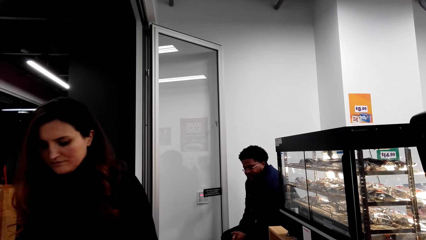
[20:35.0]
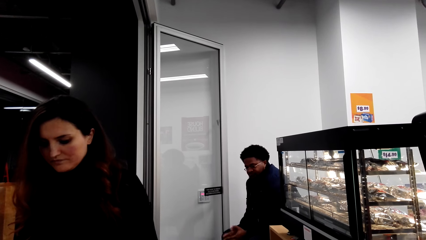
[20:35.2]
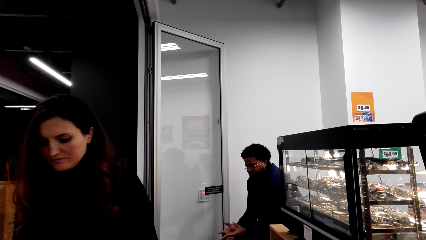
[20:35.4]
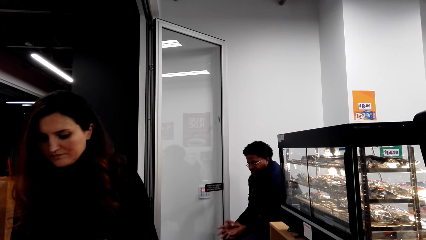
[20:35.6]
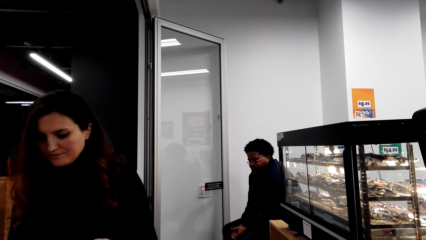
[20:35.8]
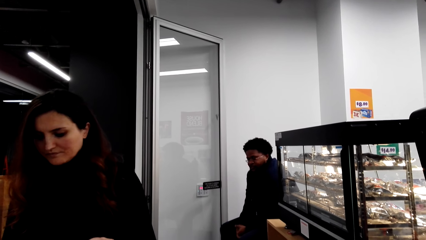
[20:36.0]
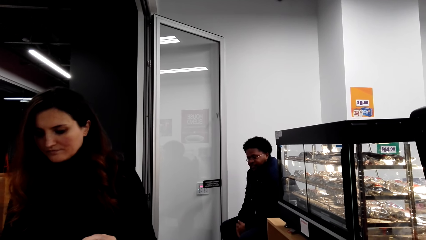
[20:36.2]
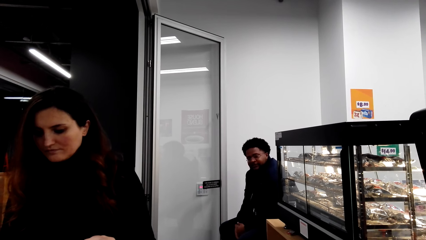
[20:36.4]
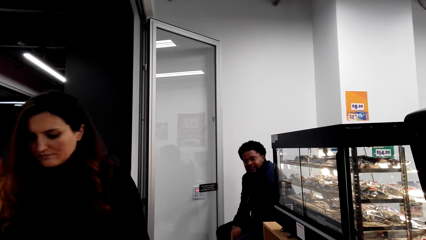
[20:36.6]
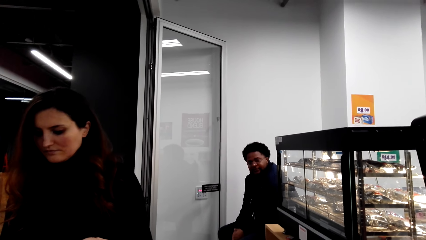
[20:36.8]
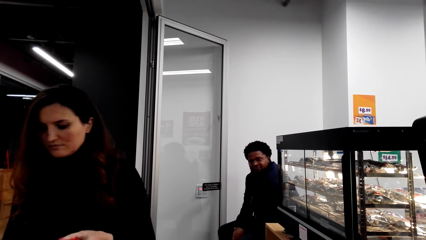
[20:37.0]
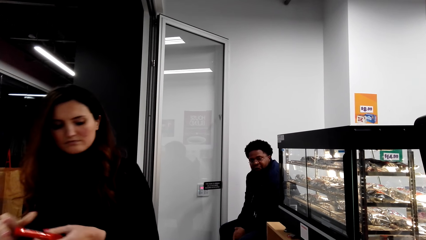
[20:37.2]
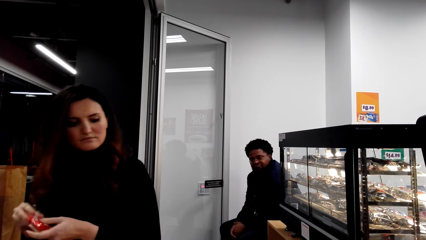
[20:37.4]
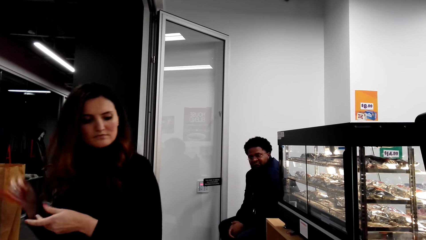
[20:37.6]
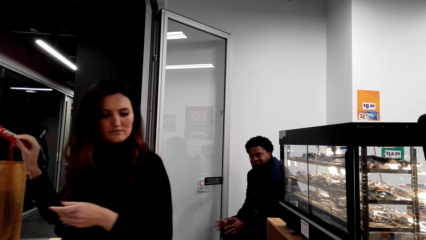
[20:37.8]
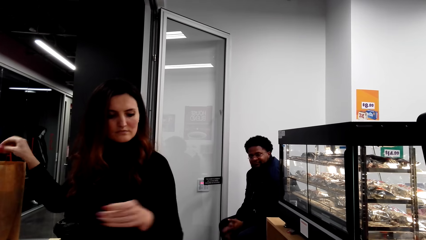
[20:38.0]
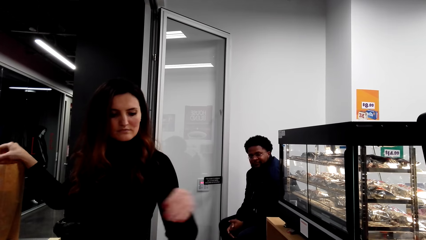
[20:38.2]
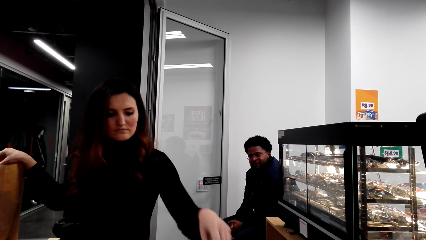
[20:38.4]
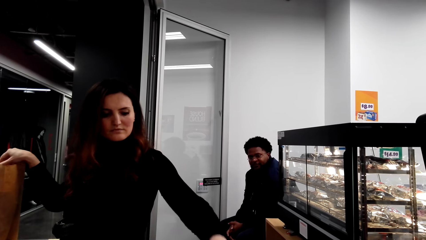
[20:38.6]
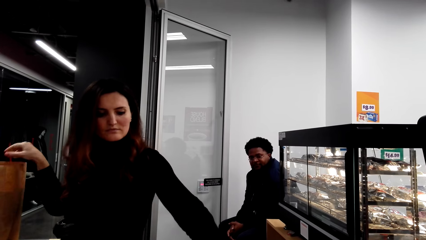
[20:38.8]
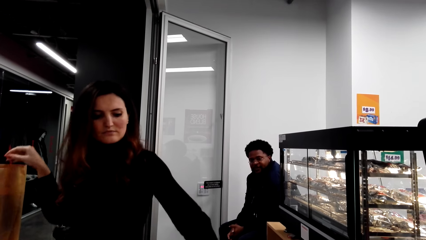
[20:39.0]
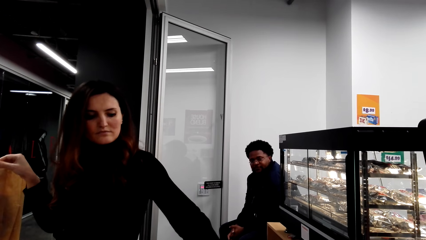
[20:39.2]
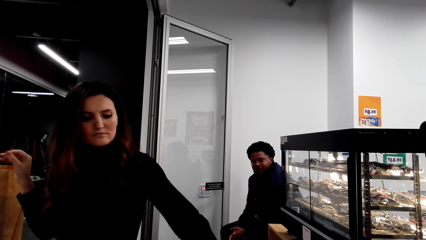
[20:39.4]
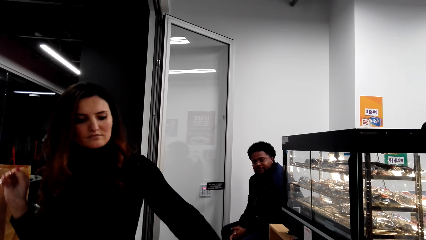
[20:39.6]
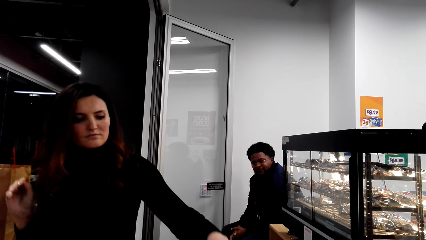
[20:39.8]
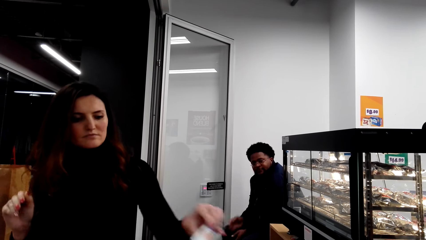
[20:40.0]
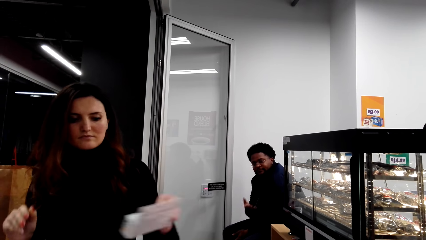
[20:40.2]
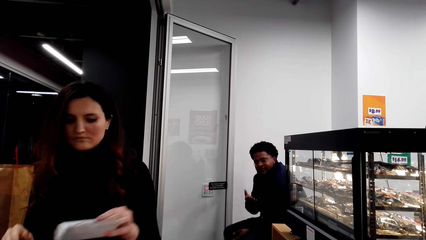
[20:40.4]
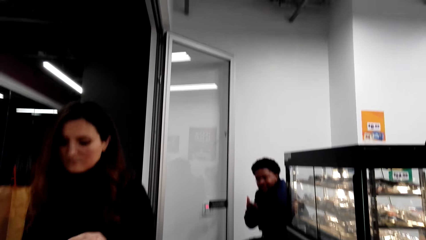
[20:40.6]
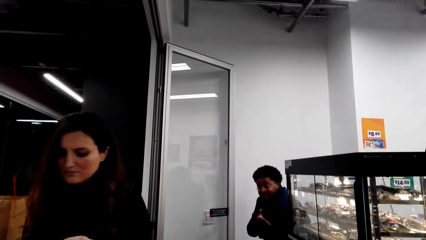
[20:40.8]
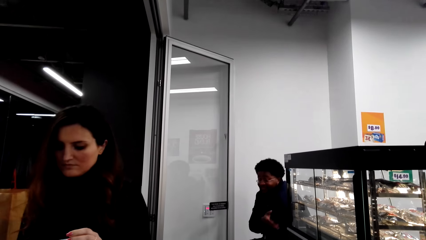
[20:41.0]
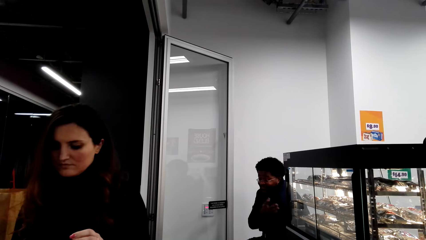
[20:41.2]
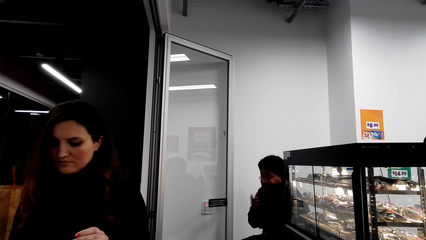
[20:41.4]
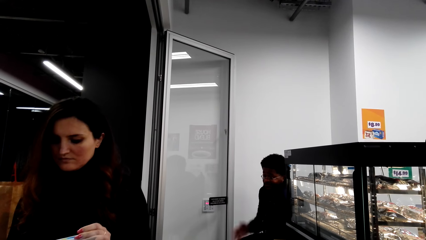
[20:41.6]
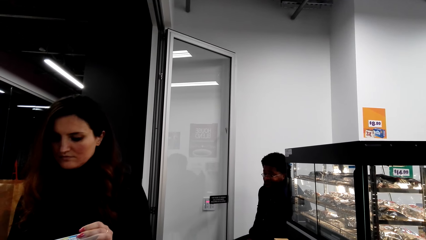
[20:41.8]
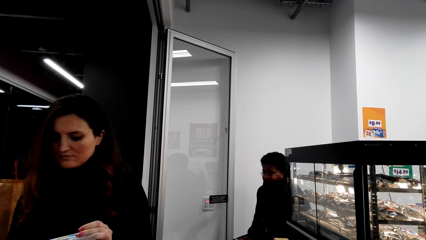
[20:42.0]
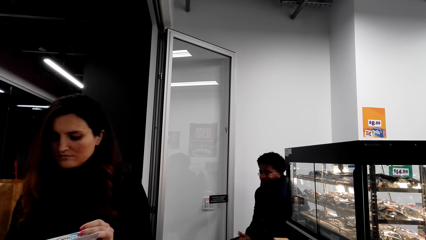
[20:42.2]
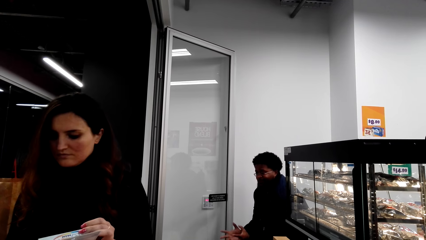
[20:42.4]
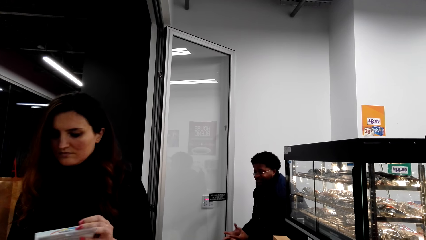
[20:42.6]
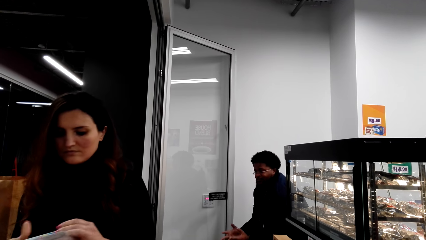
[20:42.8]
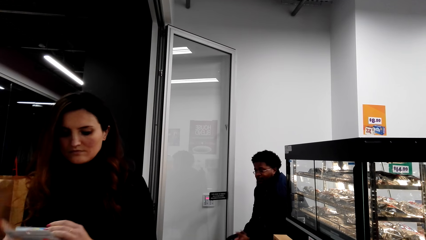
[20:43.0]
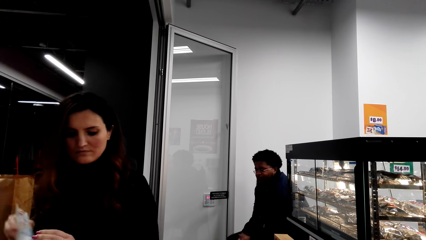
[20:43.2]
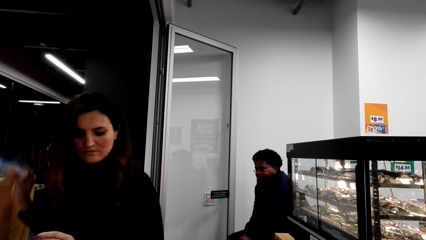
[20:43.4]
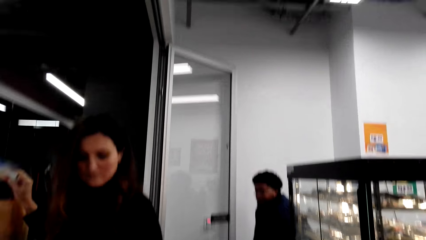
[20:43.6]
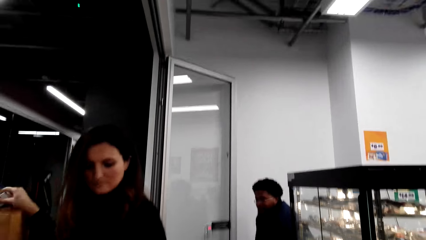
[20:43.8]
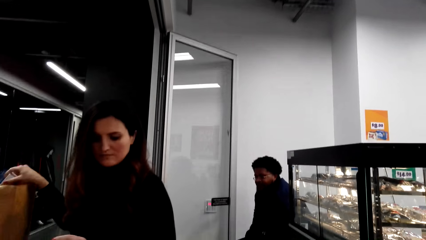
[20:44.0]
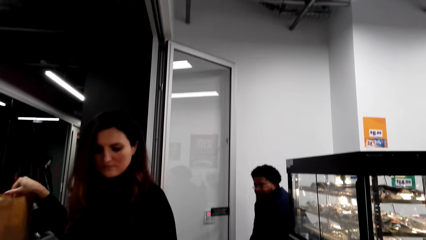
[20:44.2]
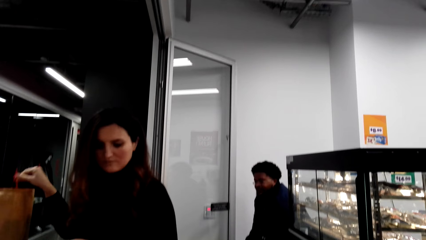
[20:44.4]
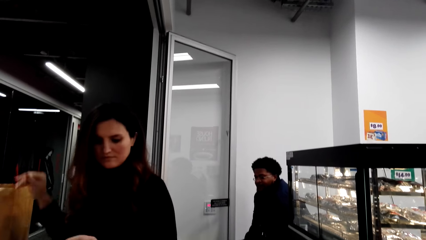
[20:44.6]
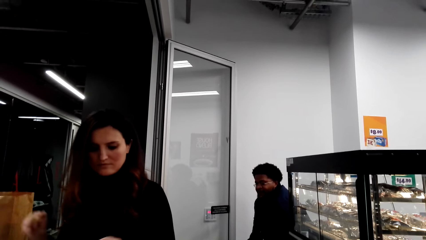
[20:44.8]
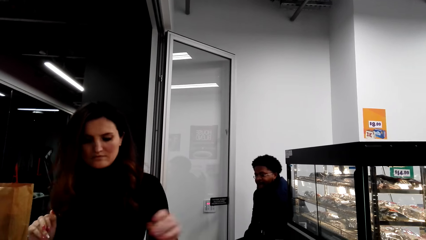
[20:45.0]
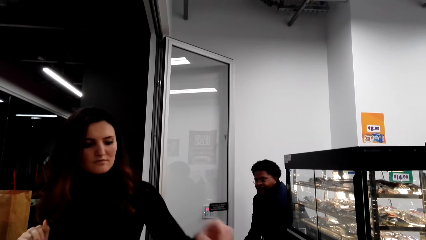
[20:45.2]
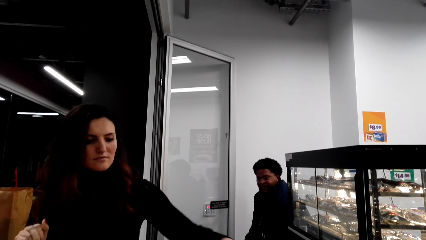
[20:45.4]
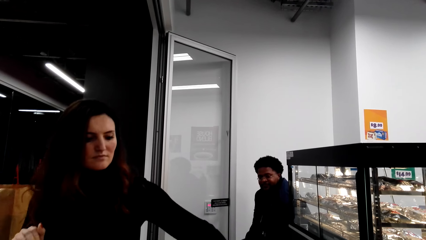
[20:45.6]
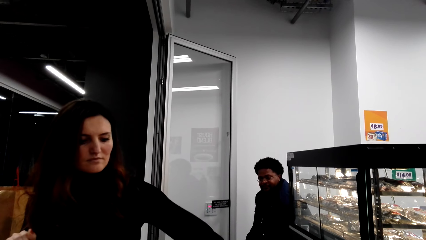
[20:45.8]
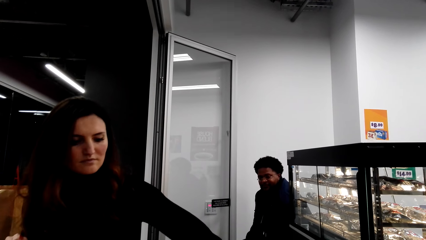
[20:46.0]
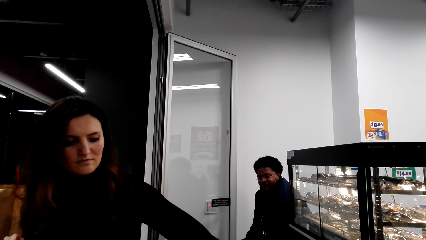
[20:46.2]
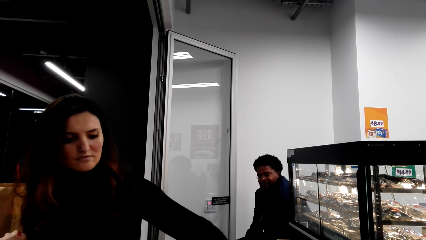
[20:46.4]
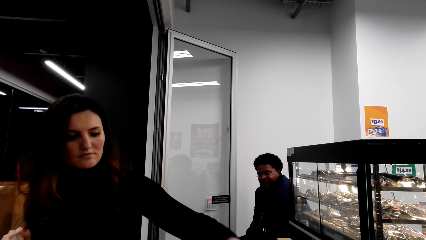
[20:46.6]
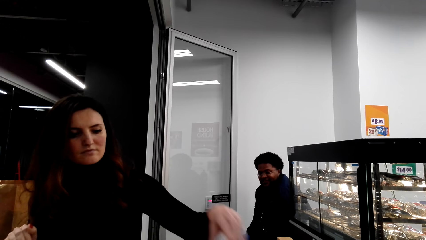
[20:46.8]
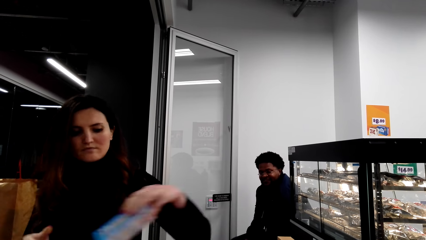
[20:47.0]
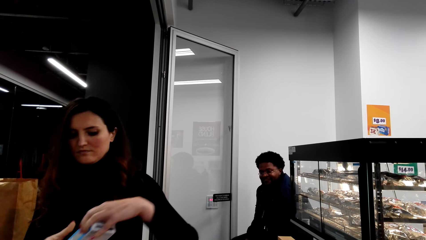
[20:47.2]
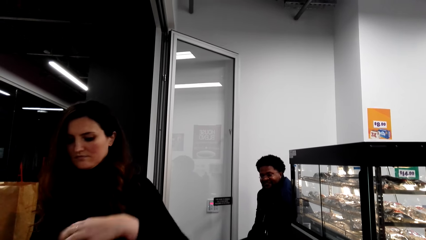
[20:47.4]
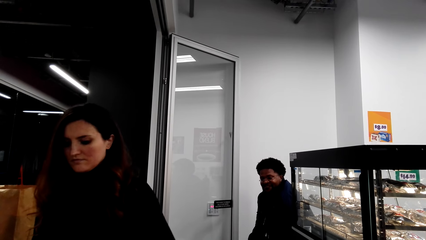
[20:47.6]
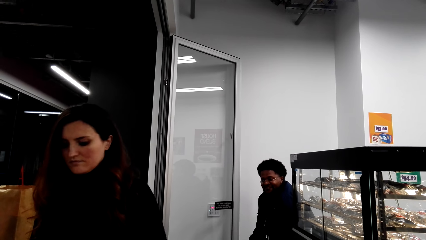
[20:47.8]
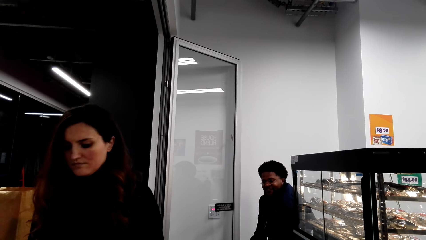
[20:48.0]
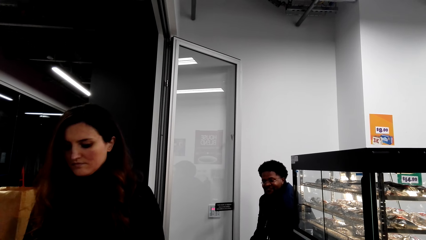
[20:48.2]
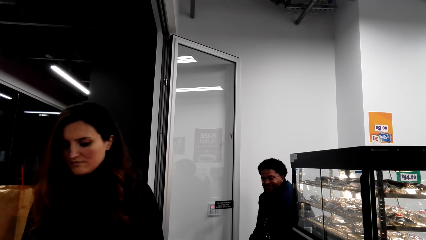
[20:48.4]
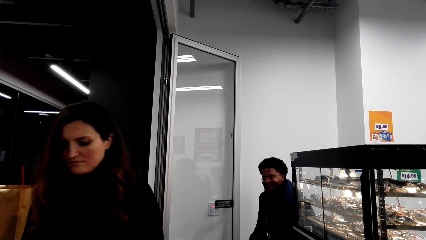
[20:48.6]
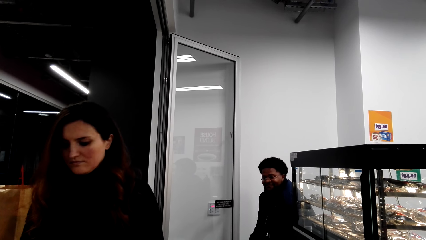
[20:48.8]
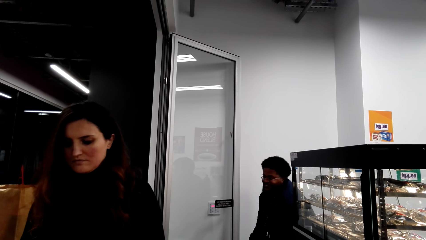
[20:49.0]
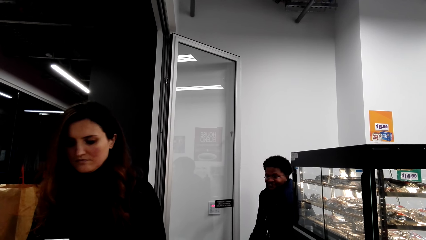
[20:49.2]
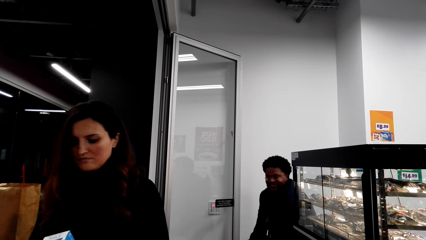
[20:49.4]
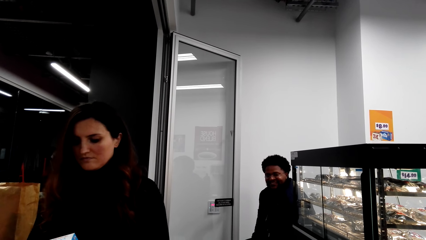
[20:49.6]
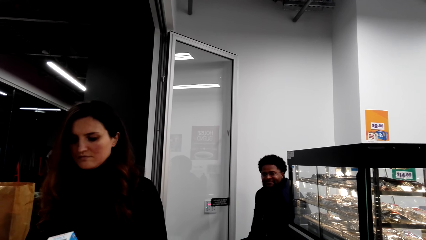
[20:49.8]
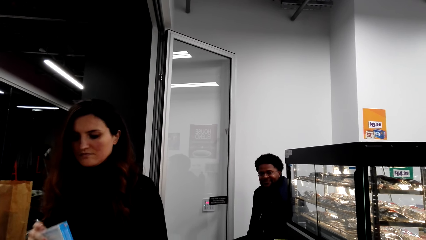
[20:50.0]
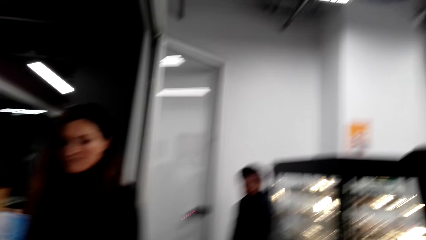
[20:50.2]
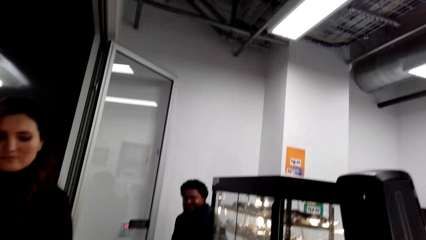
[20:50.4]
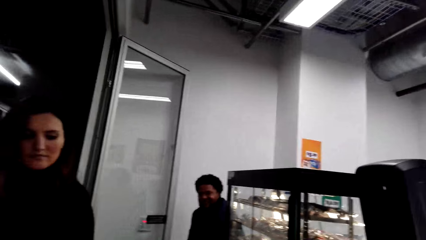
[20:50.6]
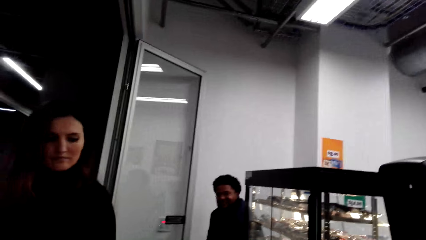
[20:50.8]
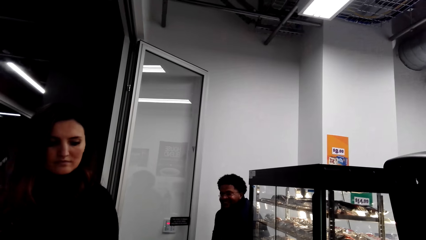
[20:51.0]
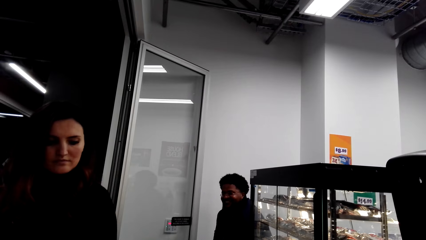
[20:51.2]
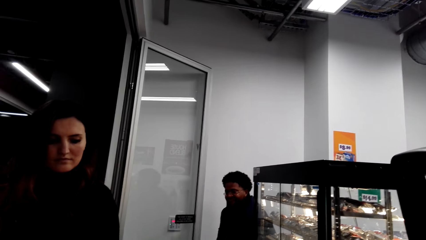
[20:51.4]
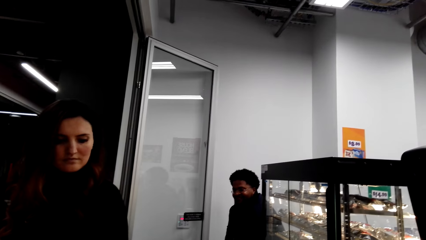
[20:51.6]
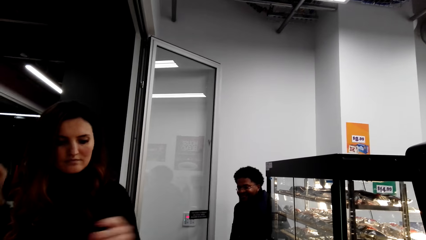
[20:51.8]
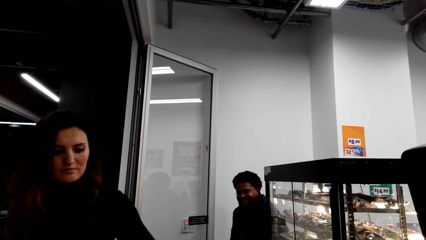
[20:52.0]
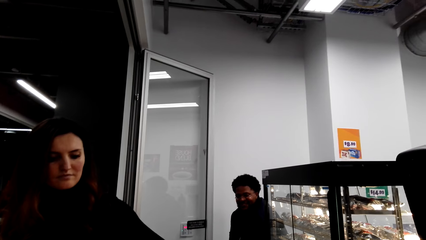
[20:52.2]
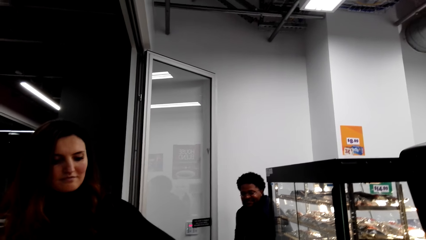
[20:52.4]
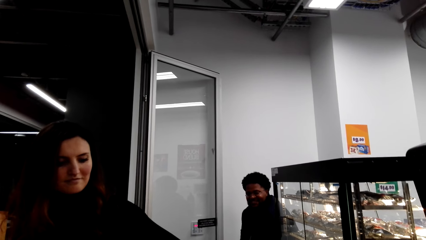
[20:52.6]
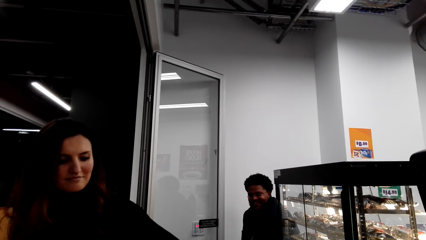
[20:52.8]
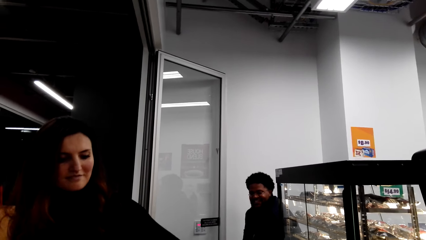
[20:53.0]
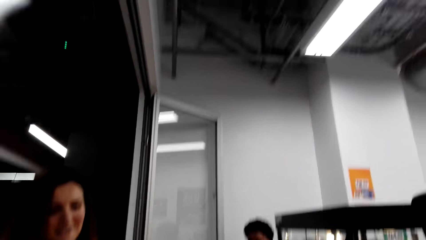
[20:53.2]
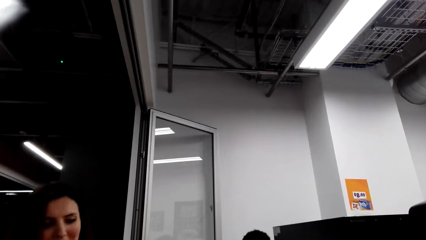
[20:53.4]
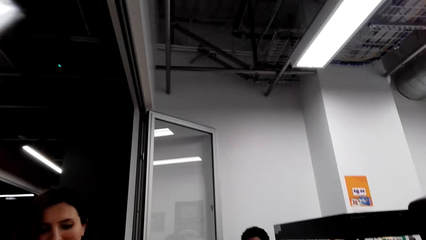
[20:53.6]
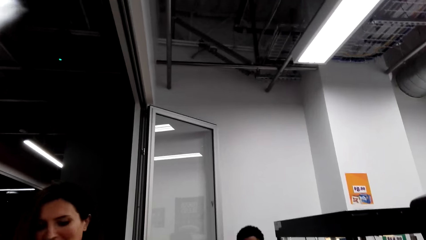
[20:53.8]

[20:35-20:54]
The camera wearer puts items in a shopping bag.
